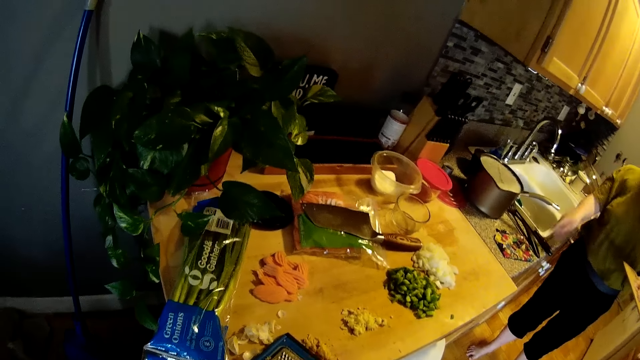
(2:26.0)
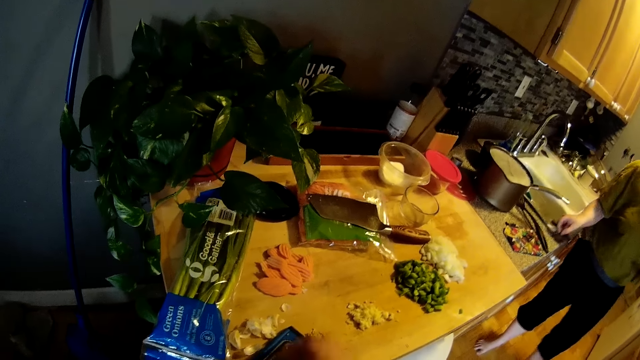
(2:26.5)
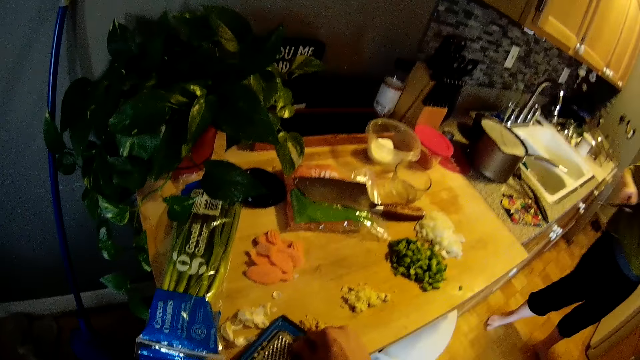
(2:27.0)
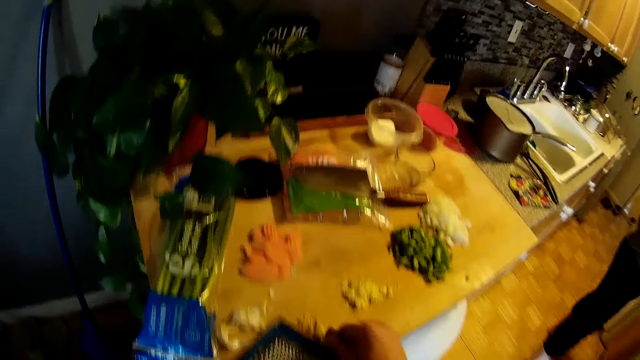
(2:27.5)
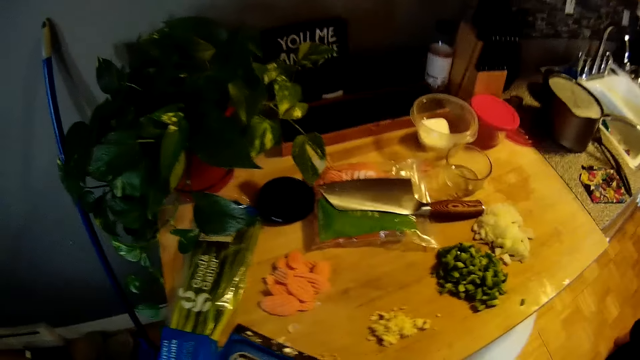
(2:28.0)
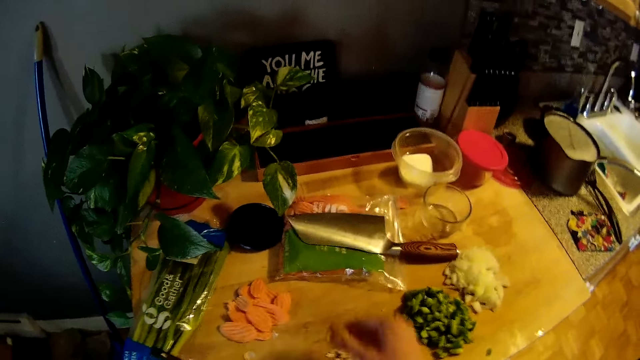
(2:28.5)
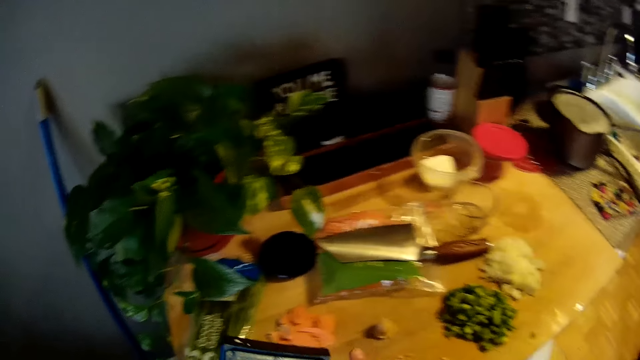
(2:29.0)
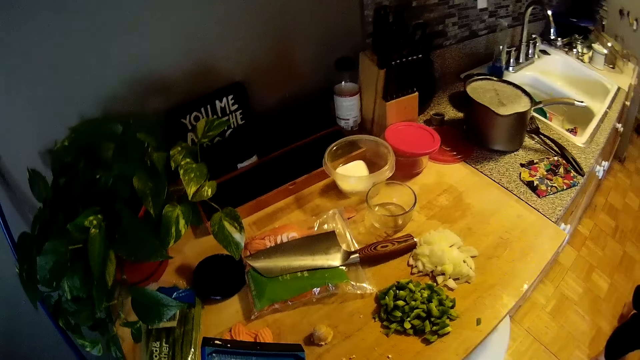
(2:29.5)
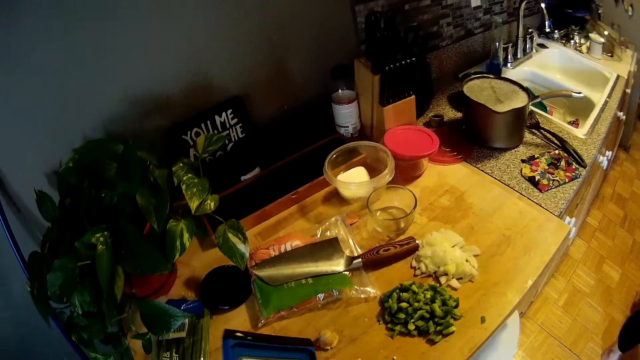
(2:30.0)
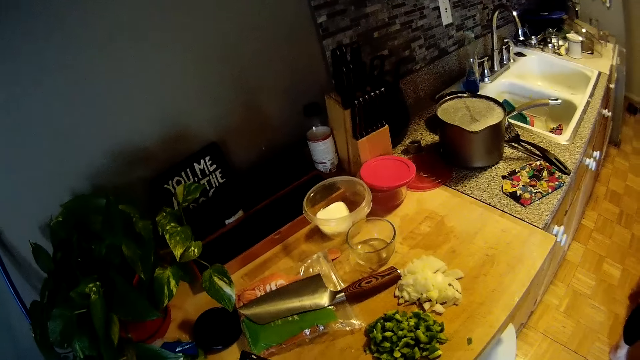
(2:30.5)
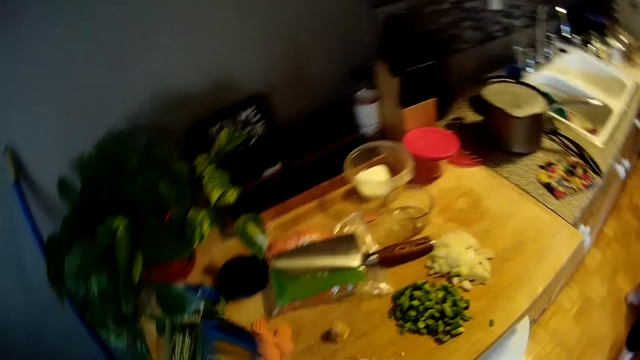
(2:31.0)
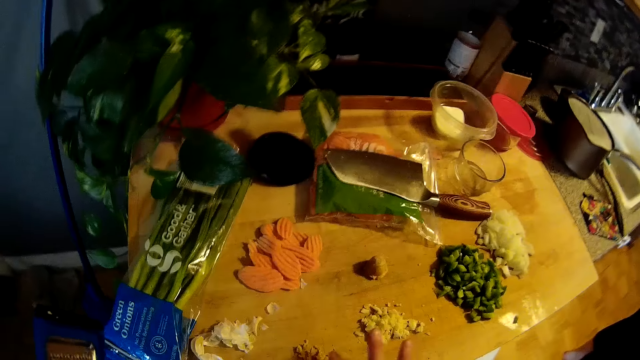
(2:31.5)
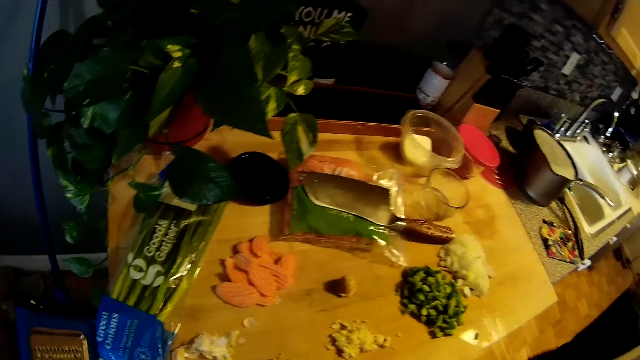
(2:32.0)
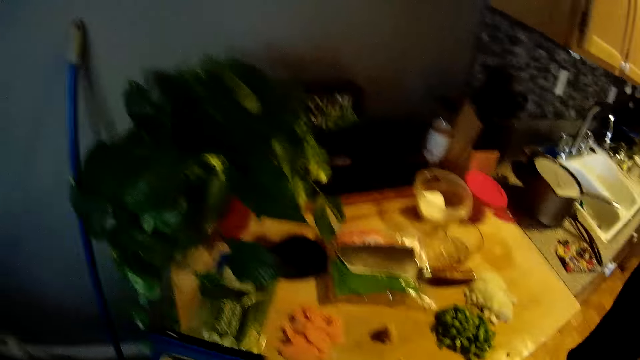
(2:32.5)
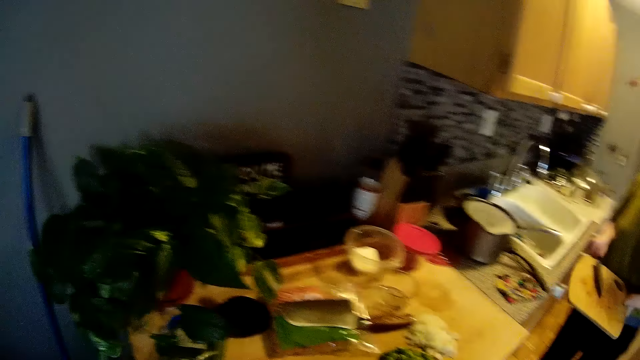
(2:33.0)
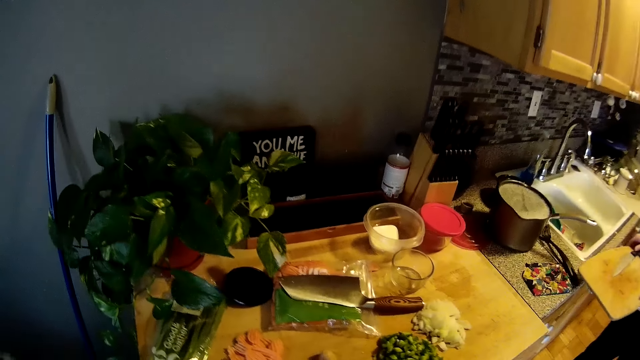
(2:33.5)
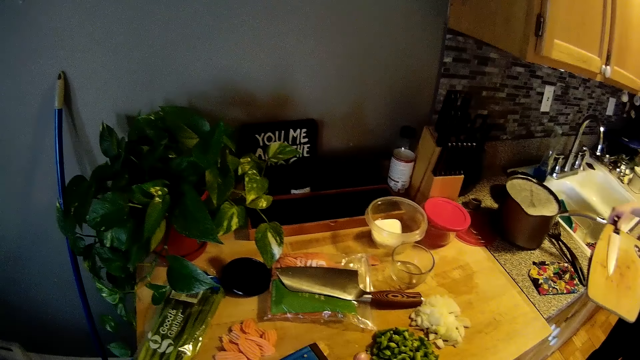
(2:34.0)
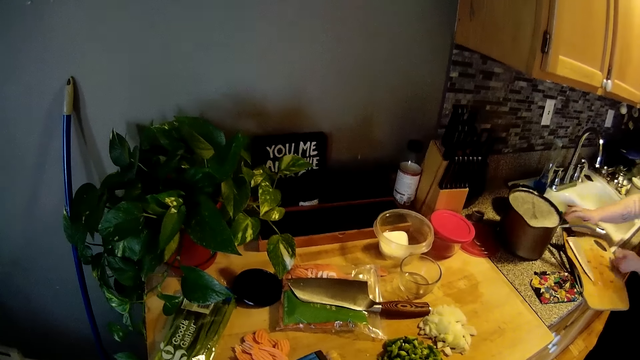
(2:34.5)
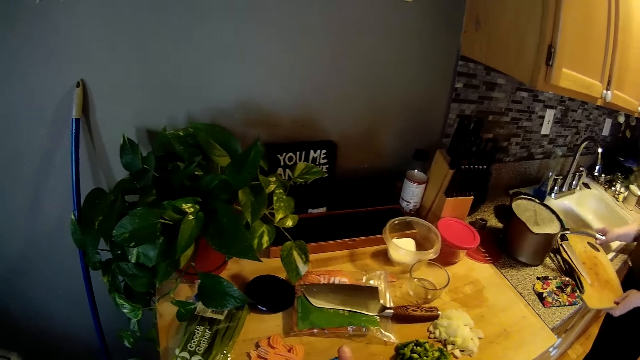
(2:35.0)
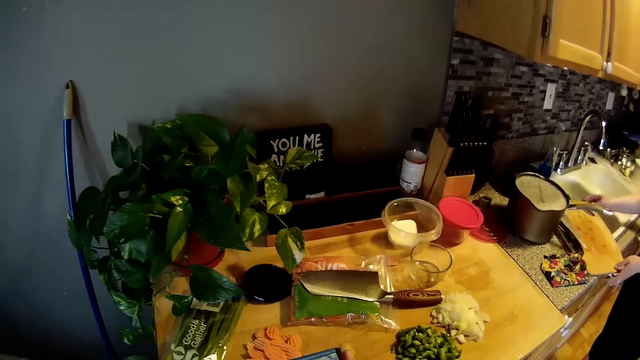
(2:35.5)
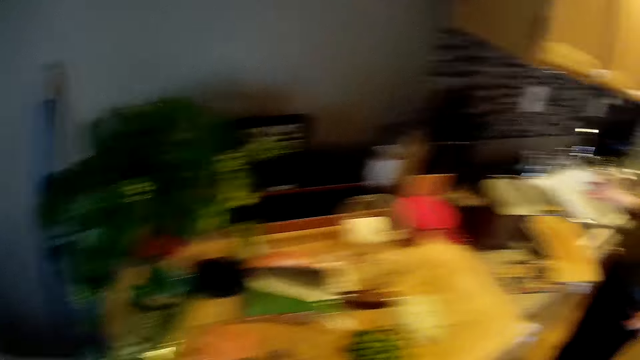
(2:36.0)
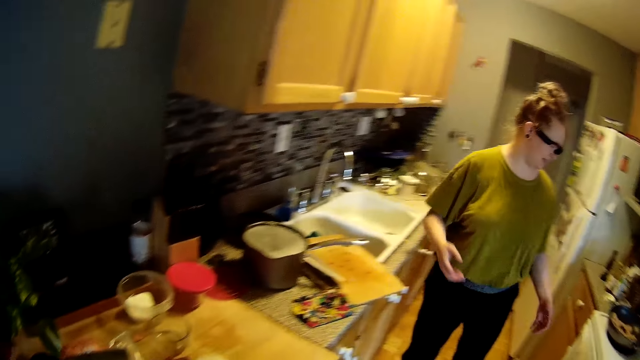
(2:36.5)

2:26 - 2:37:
The woman picks up the chef's knife on the kitchen slab with her right hand. The camera wearer scrapes the grated ginger on the grater with his right hand. He removes the grater with the garlic in his right hand from the kitchen slab. He drops the ginger on the kitchen slab with his right hand. He removes the ginger from the grater. He places the grated ginger on the kitchen slab with his right hand. He puts the ginger together. He looks around. The woman drops the chopping board together with the chef's knife on the kitchen slab with her hands. The woman adjusts the chopping board on the kitchen slab with her hands.

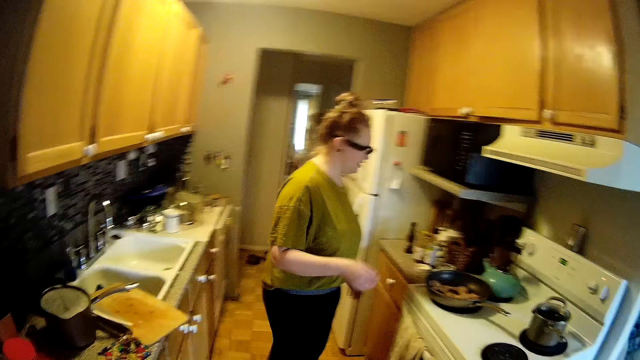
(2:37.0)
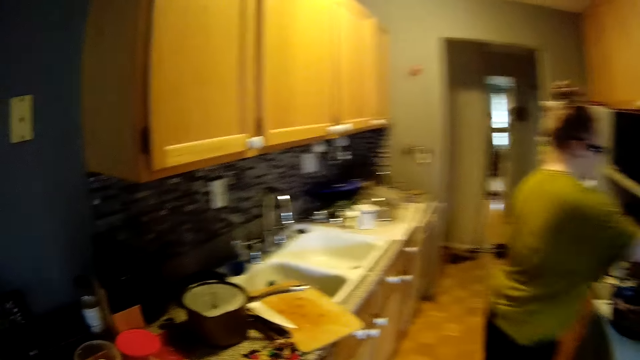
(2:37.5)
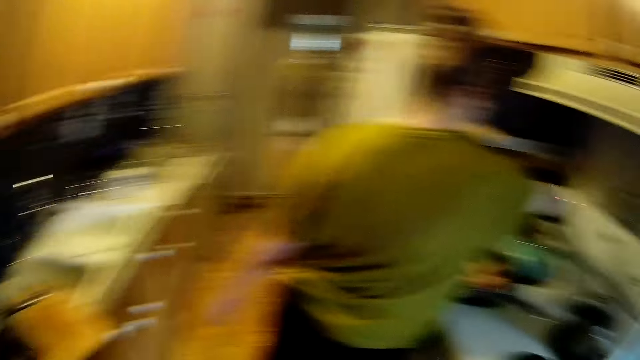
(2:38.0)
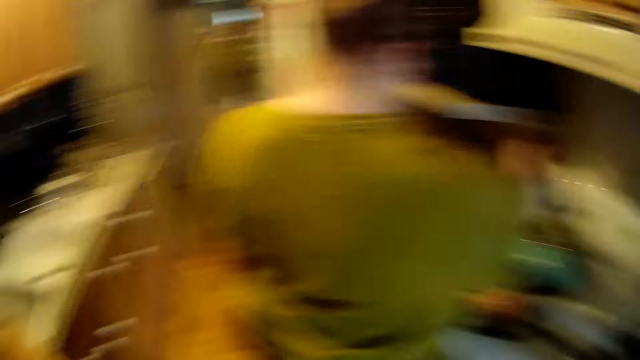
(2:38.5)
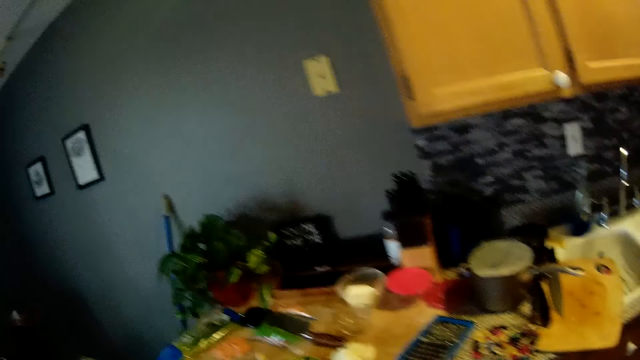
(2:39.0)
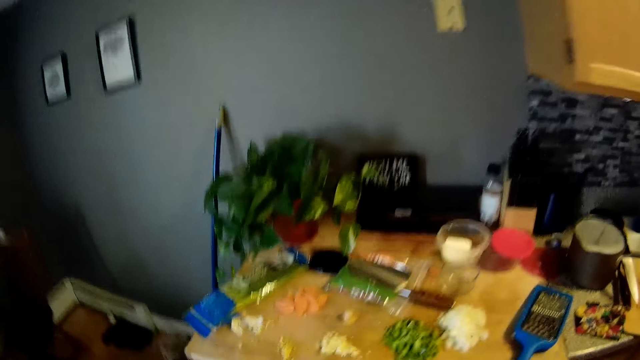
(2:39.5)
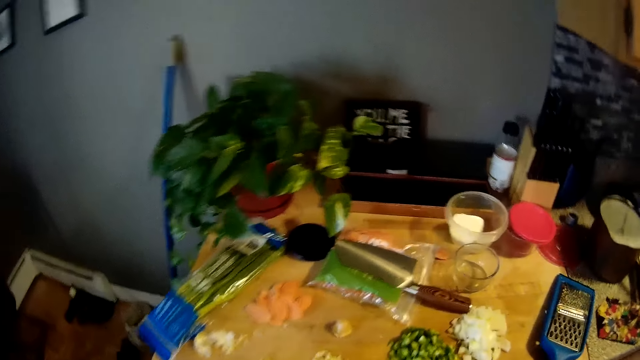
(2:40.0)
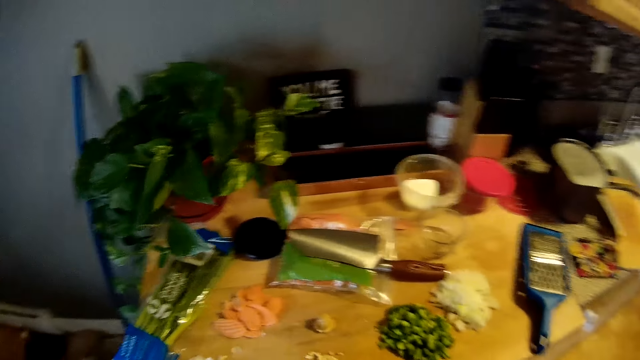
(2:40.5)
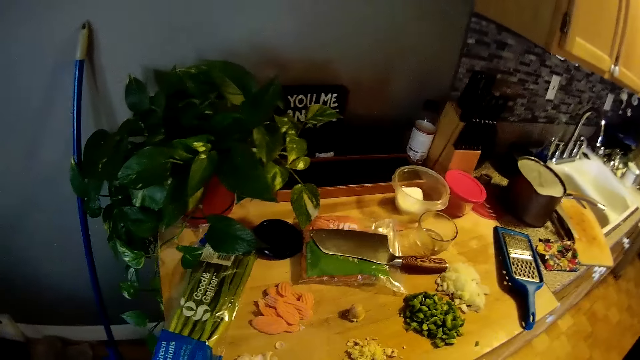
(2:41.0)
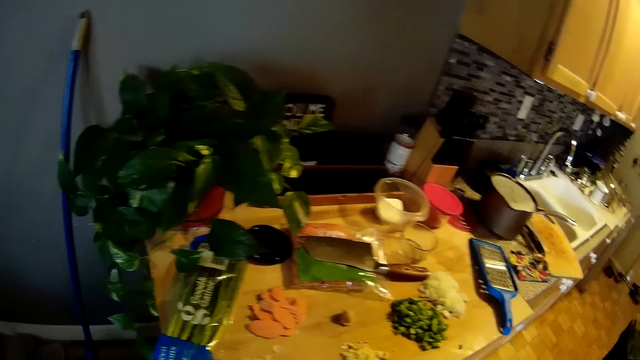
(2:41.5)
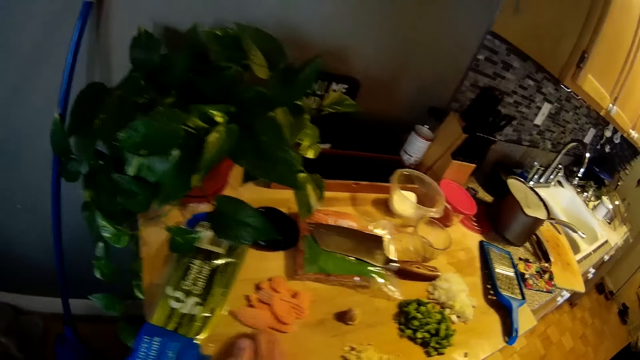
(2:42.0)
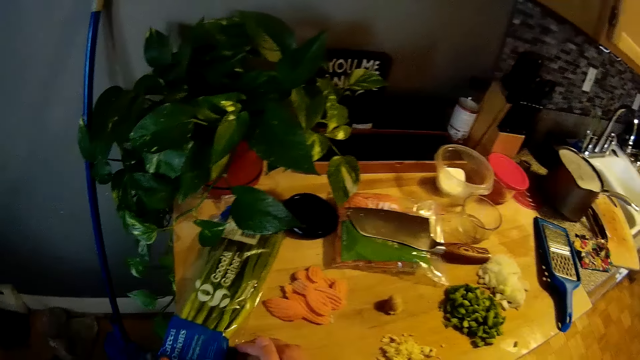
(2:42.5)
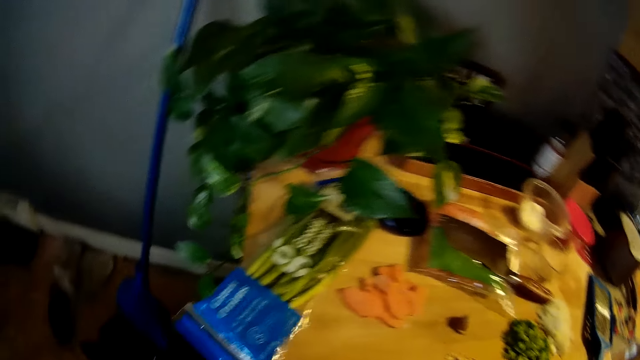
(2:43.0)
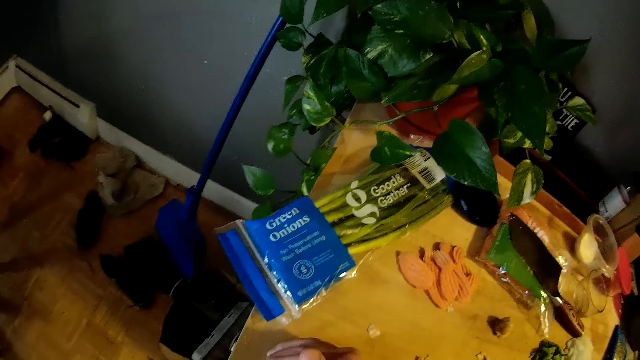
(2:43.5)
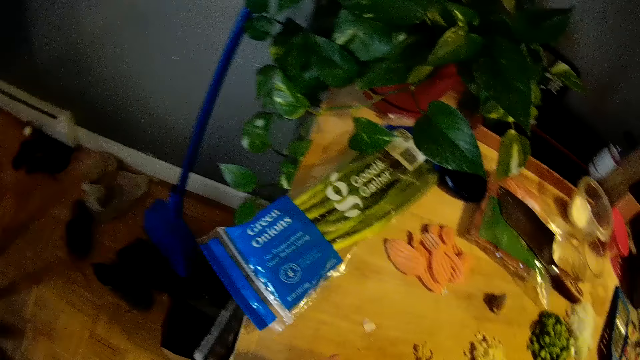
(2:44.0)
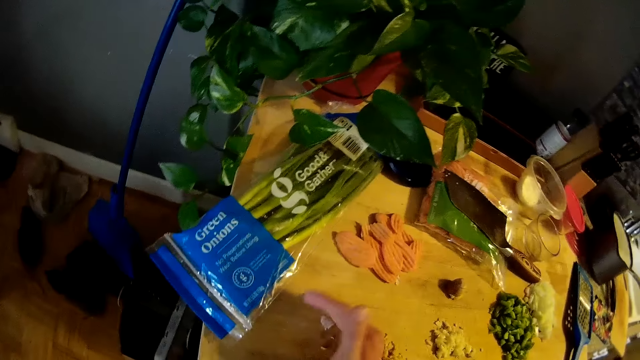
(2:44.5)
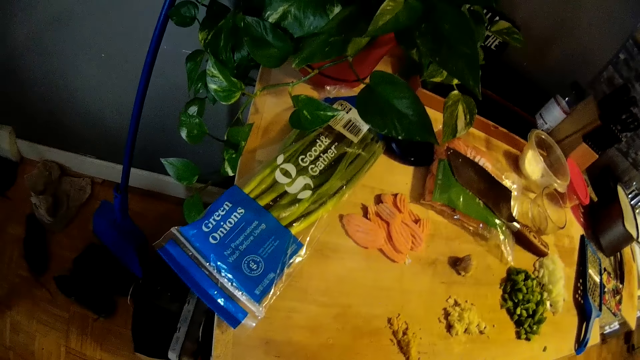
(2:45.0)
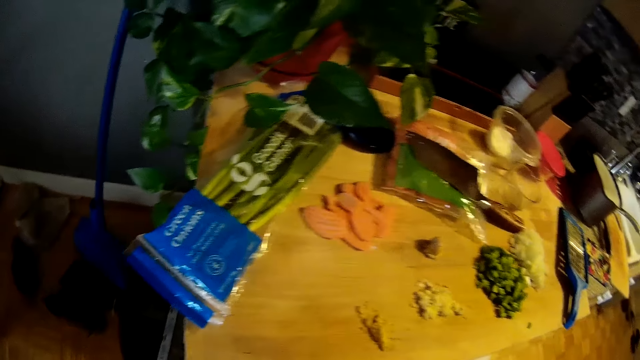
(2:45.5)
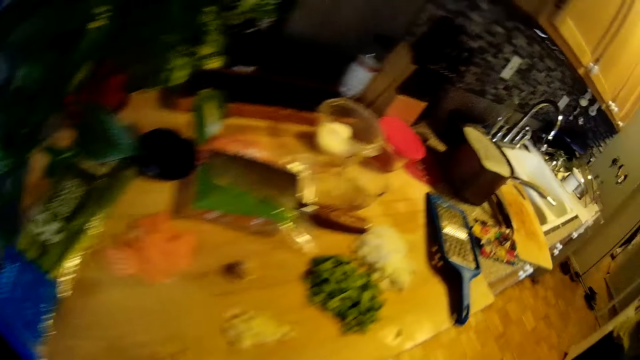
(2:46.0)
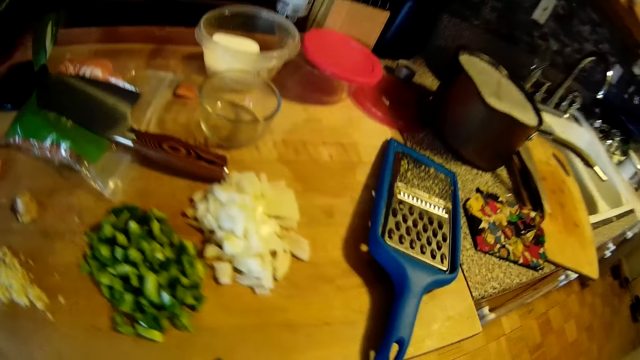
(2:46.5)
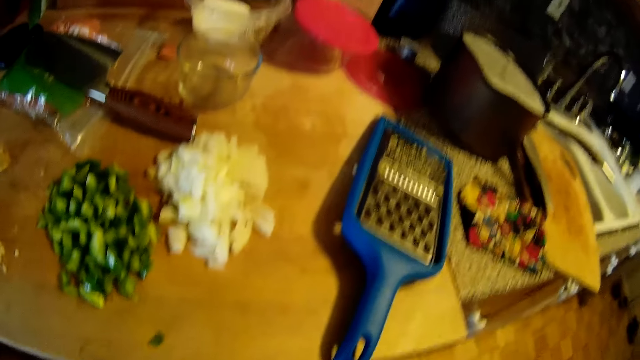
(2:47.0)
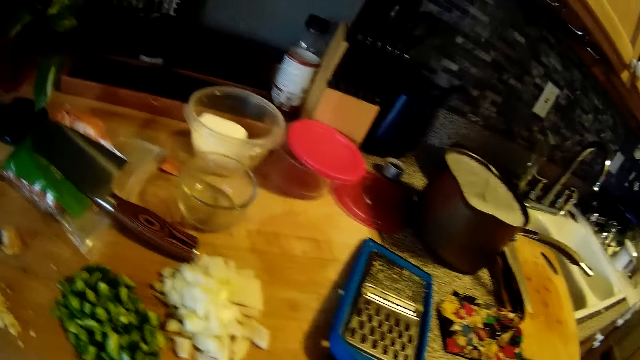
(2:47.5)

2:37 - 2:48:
The woman operates a cooker with her right hand. The camera wearer packs the shaft of the garlic on the kitchen slab with his right hand. He picks up something. He converses with the woman. He walks in the house.
